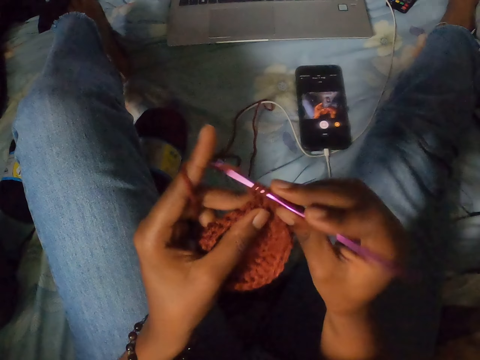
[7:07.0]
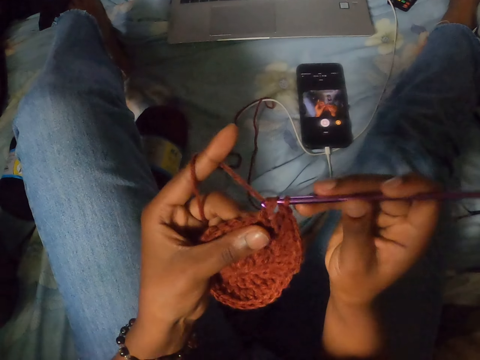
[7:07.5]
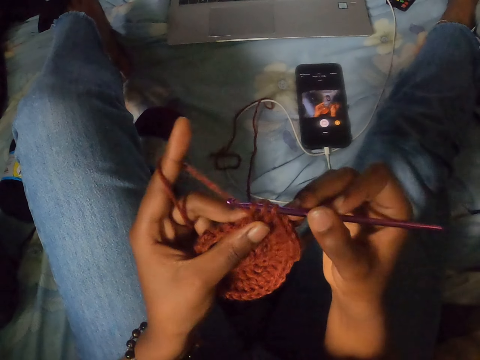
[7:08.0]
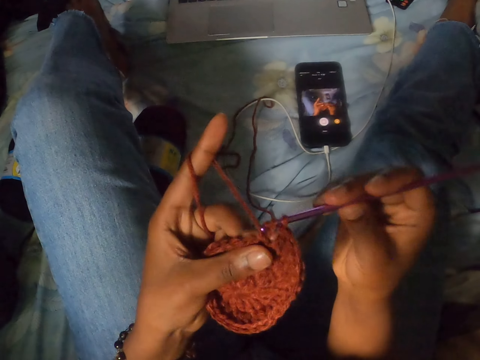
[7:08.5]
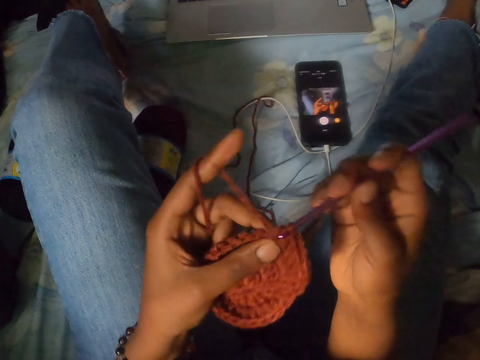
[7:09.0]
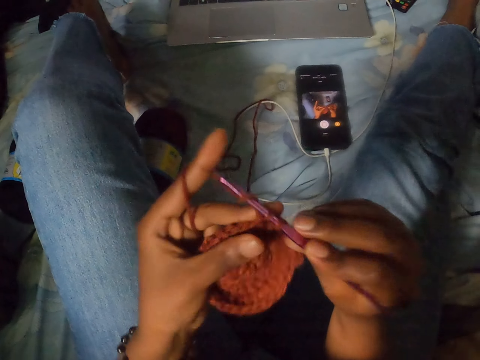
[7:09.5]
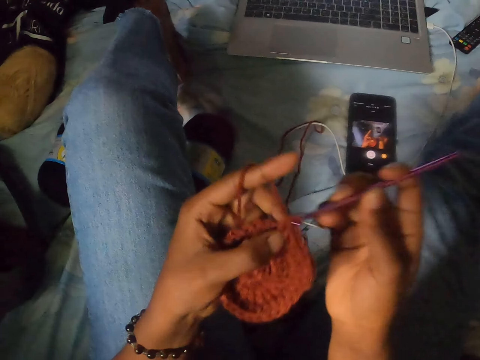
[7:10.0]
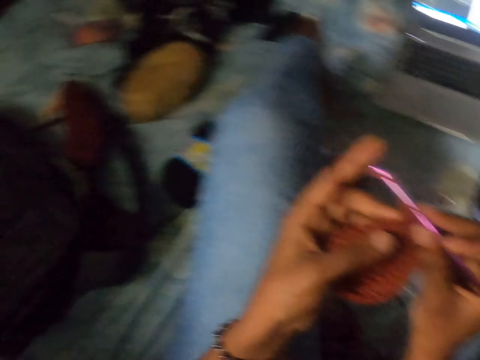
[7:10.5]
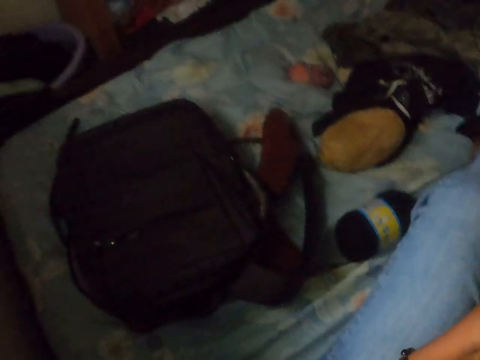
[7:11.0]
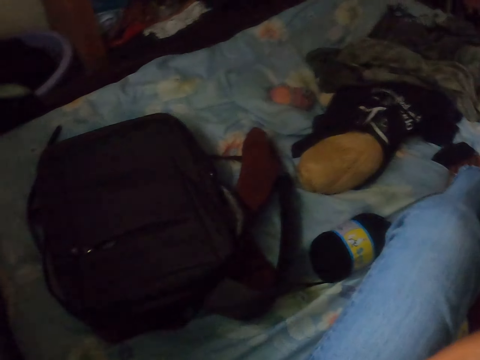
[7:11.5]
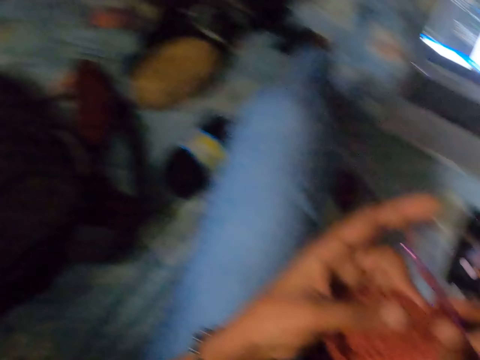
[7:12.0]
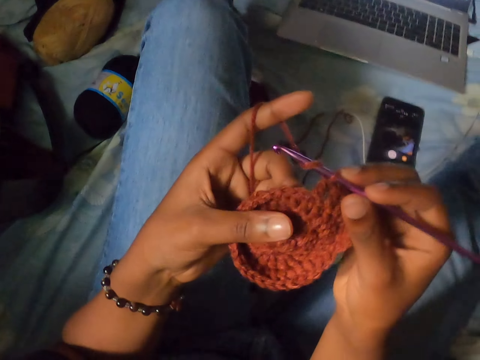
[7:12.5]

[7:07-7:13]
The camera wearer crochets a yarn with a crochet hook. They crochet the yarn with the crochet hook again.

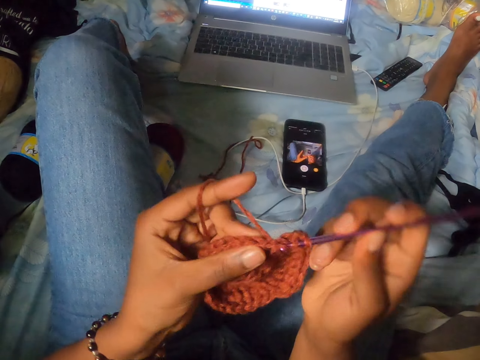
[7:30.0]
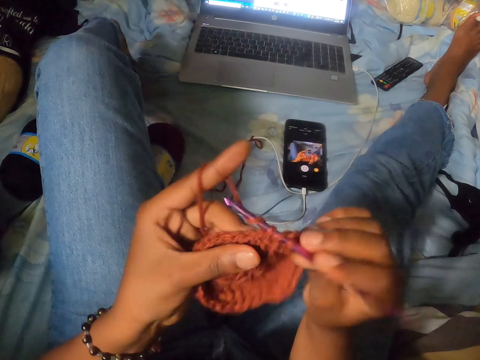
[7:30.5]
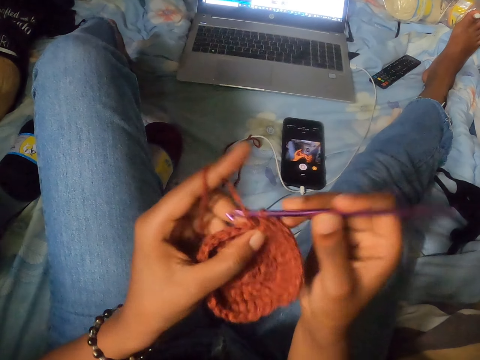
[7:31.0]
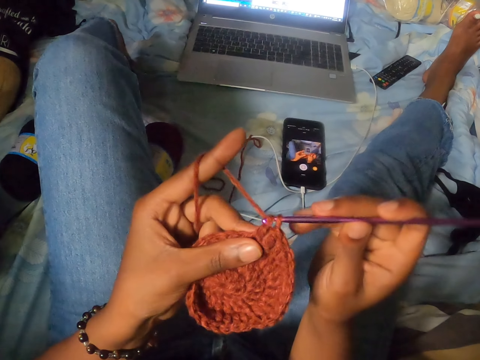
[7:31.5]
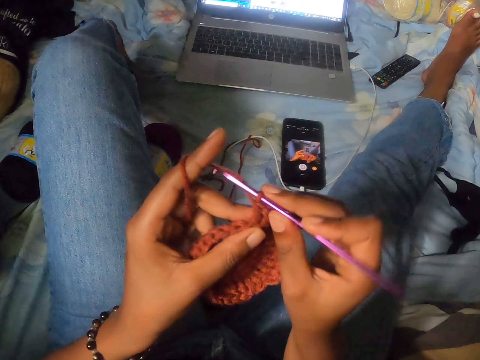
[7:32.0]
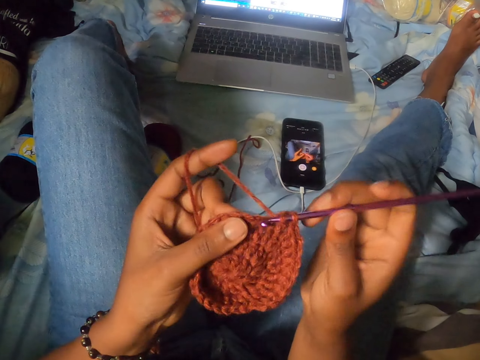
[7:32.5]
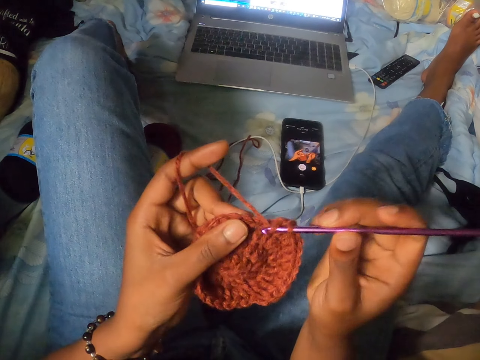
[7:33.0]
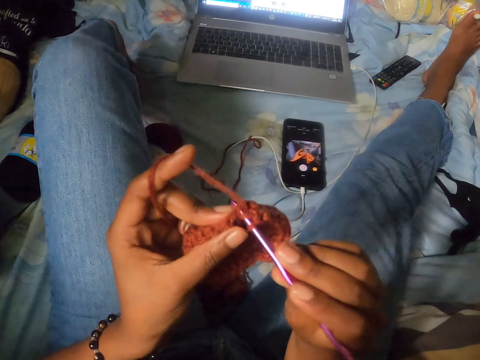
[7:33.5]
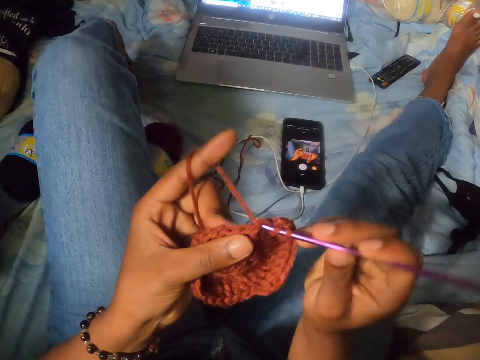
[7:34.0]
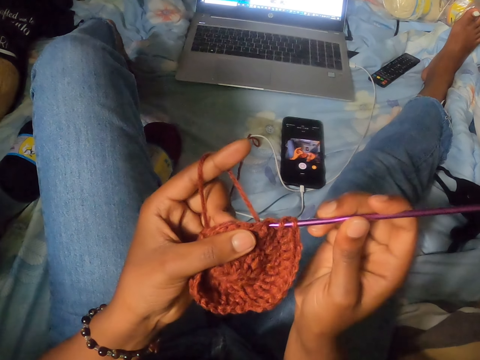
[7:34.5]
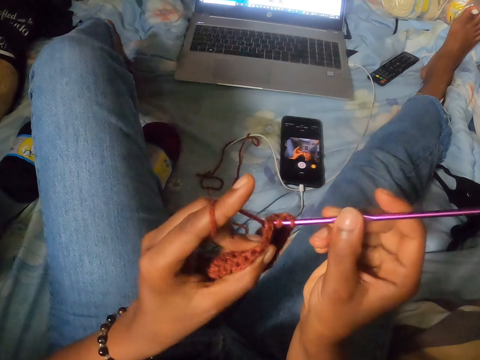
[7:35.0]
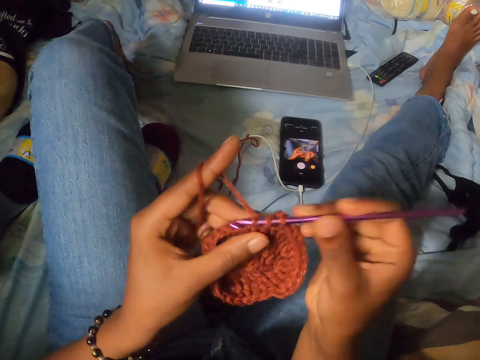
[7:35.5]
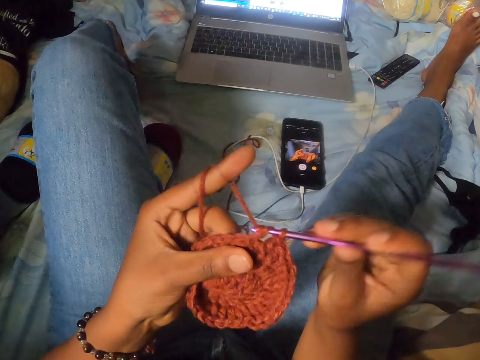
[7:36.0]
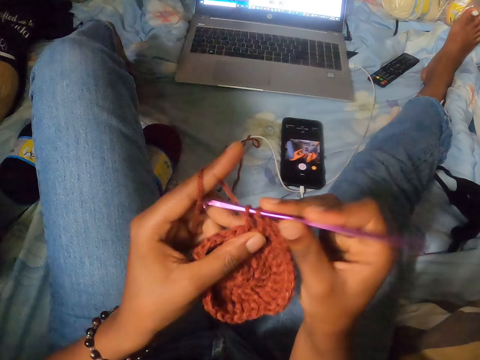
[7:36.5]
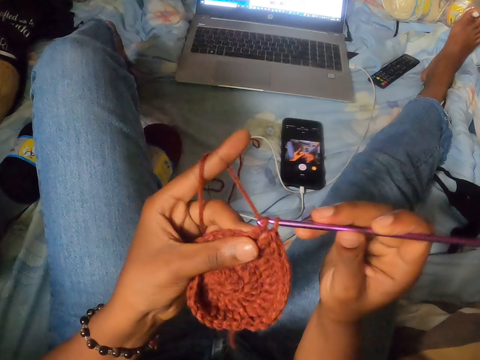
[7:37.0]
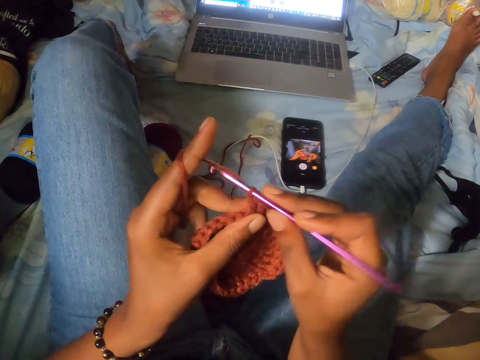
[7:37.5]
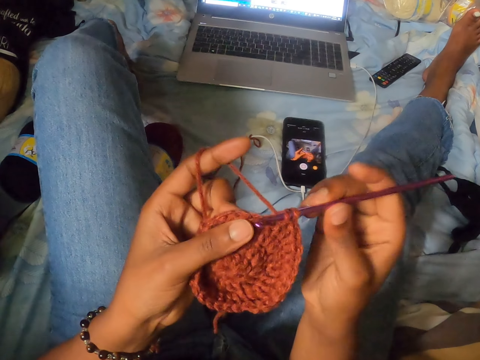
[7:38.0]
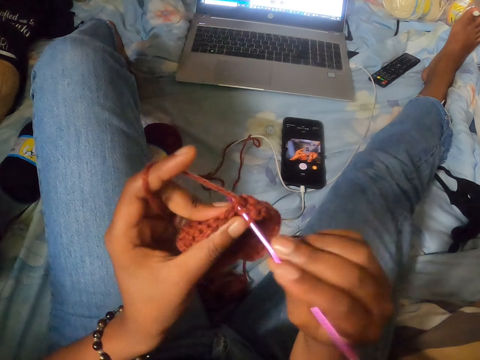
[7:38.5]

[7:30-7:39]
The camera wearer crochets a yarn with a crochet hook. They crochet the yarn with the crochet hook repeatedly.

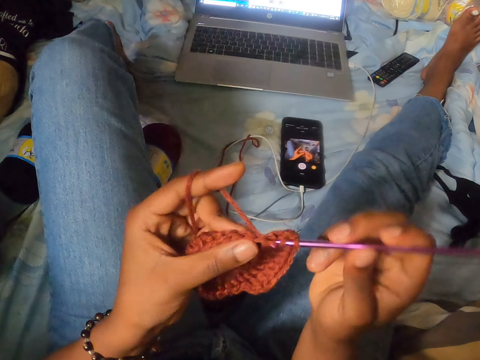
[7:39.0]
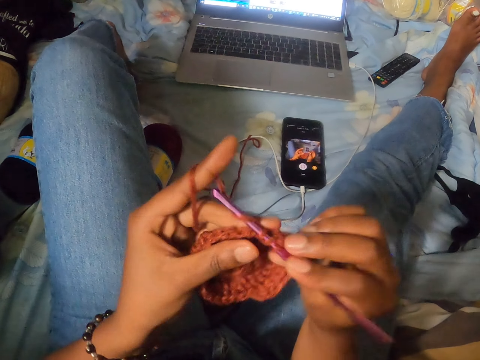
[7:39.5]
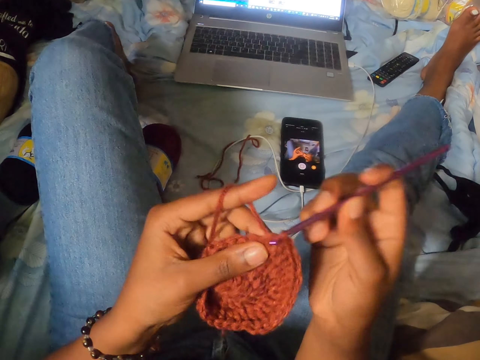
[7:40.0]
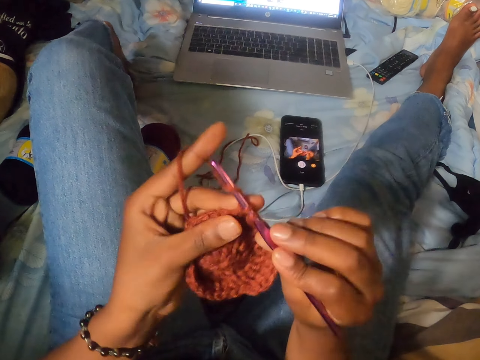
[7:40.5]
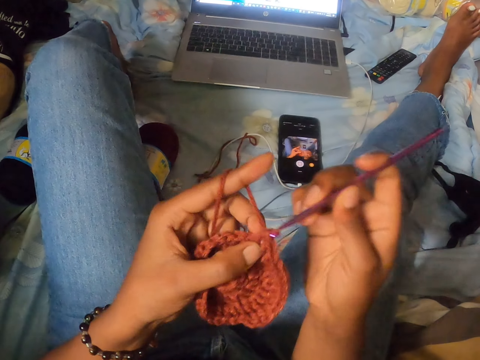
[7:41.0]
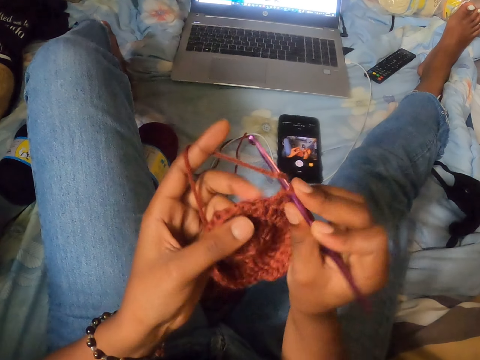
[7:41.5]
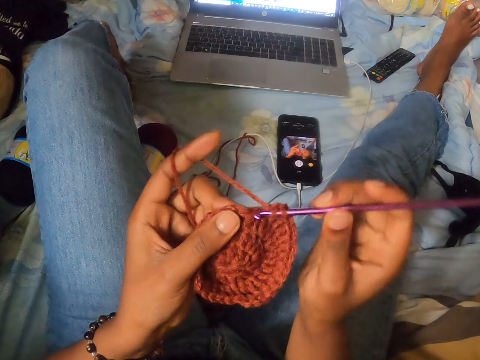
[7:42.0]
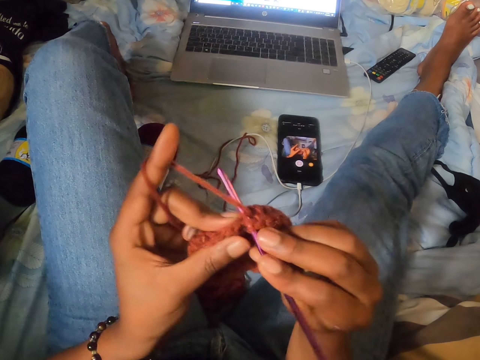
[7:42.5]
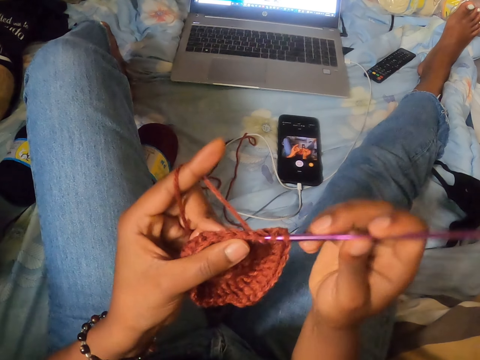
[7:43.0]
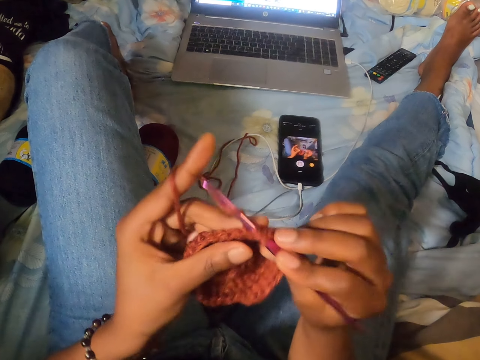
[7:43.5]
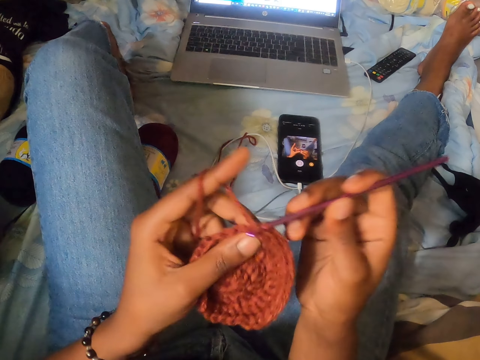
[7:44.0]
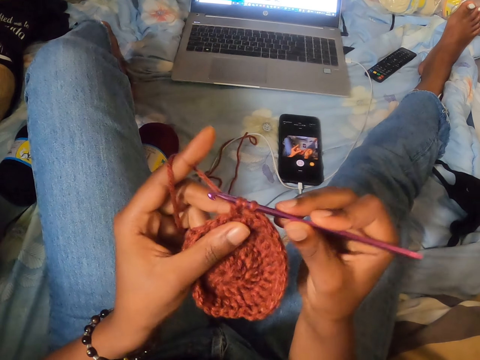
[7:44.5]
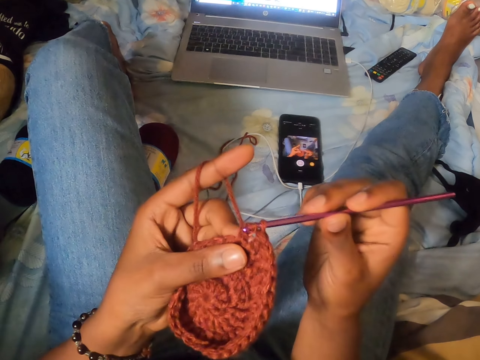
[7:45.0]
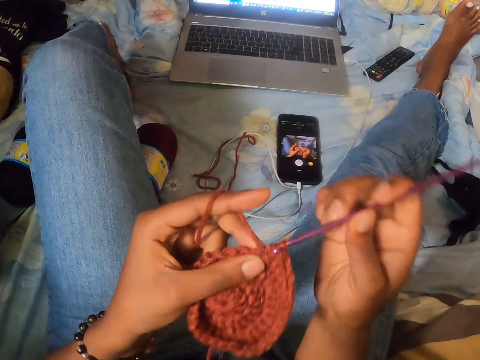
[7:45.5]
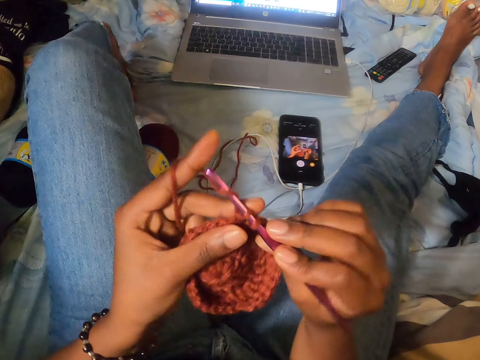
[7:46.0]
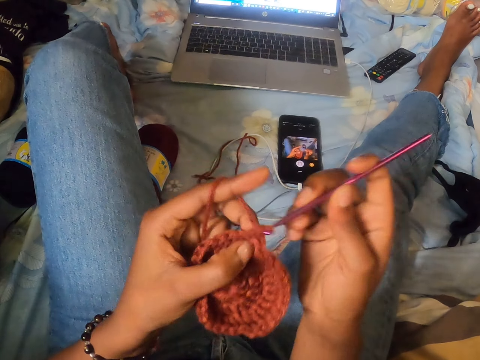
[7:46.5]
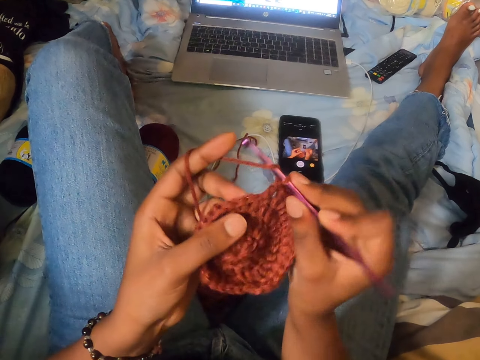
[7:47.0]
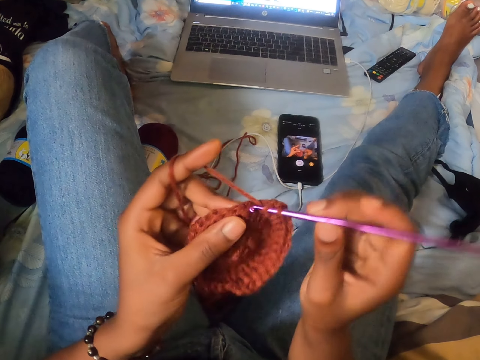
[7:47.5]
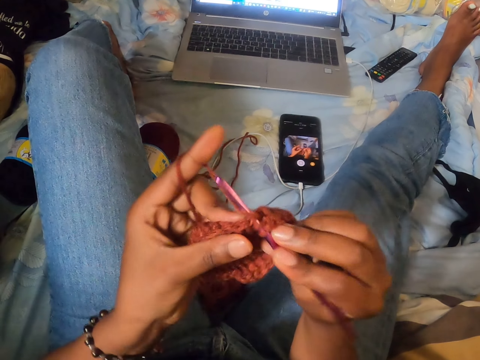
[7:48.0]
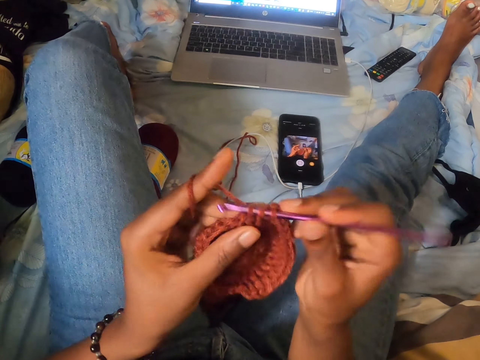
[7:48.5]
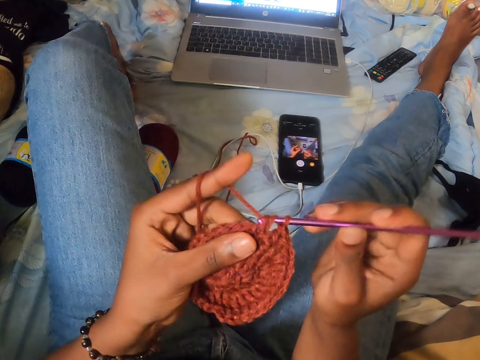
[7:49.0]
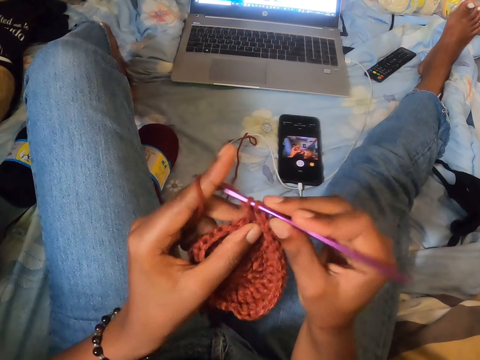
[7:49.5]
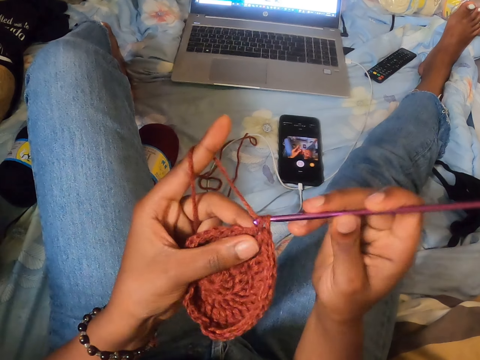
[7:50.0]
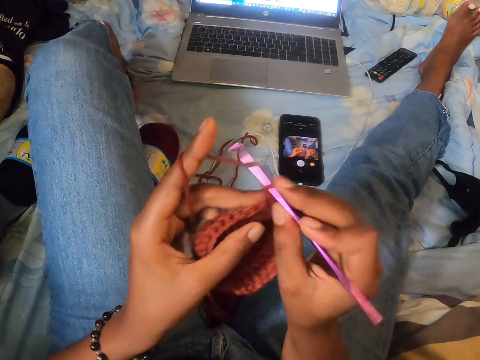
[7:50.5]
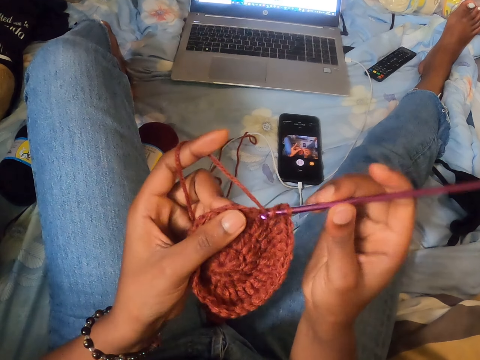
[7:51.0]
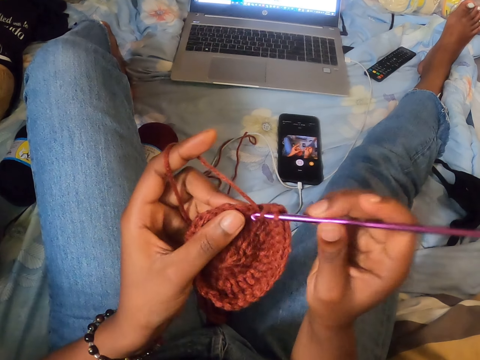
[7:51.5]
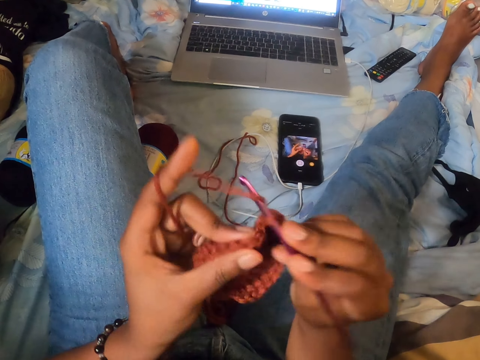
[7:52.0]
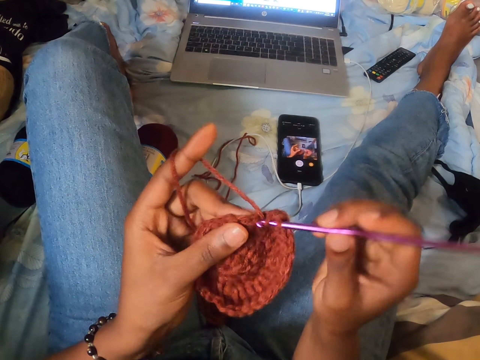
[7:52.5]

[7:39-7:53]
The camera wearer crochets a yarn with a crochet hook. They crochet the yarn with the crochet hook repeatedly.
